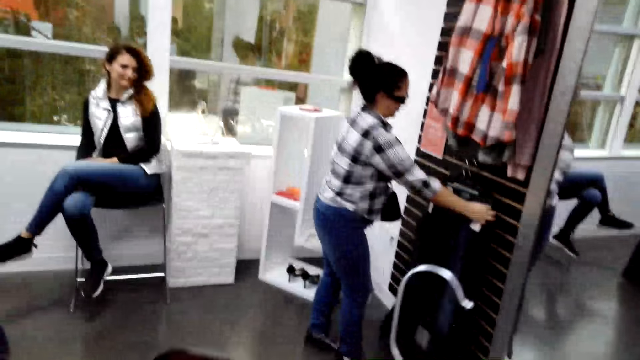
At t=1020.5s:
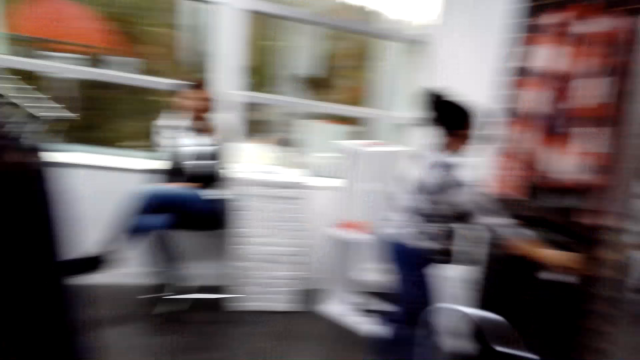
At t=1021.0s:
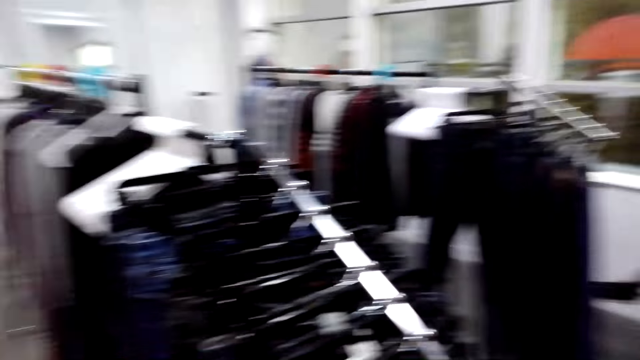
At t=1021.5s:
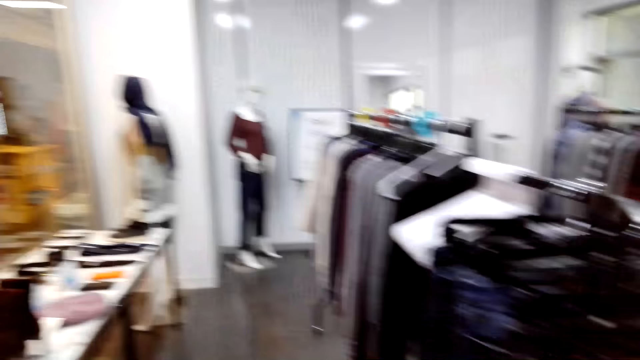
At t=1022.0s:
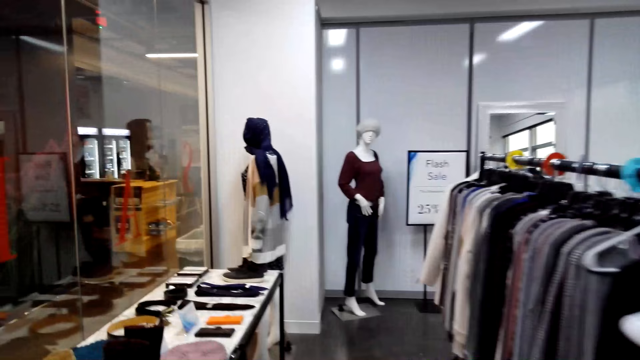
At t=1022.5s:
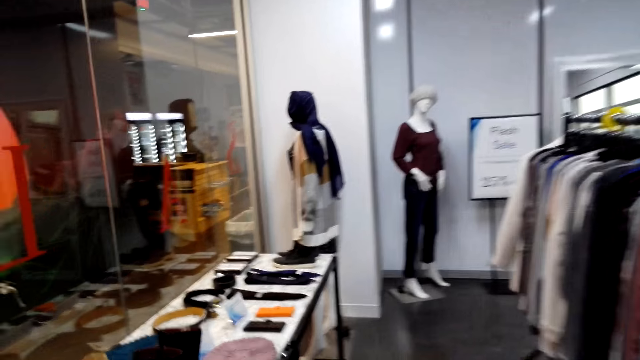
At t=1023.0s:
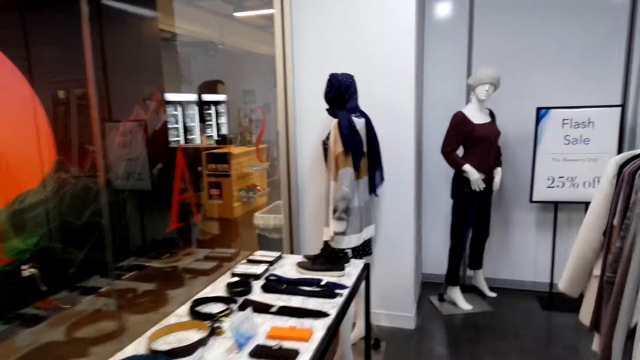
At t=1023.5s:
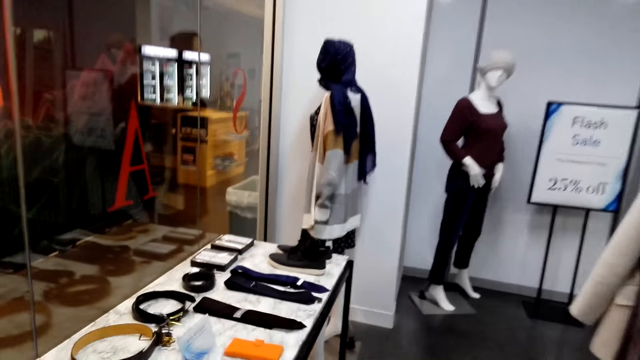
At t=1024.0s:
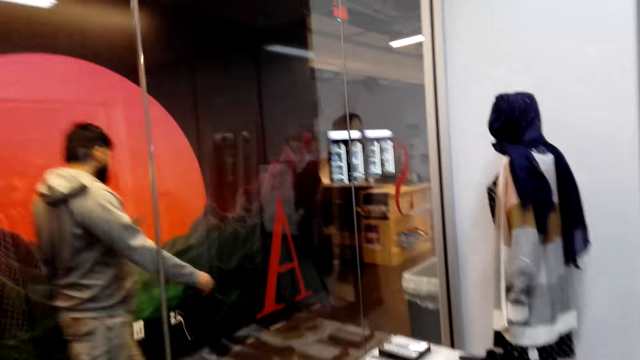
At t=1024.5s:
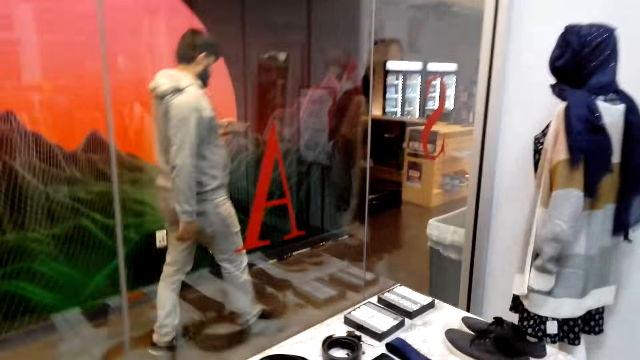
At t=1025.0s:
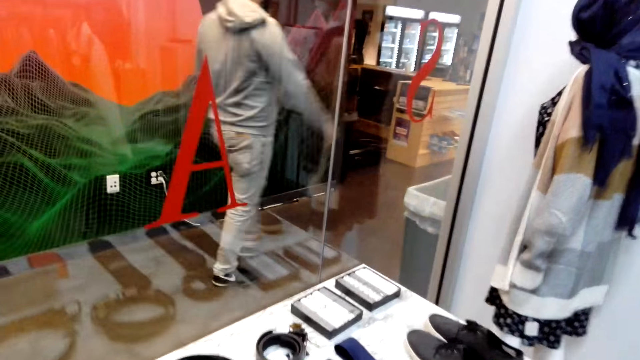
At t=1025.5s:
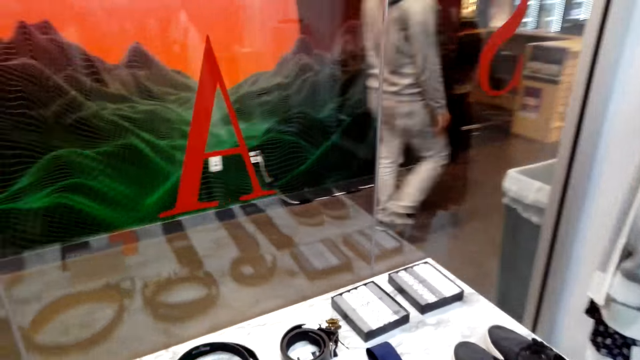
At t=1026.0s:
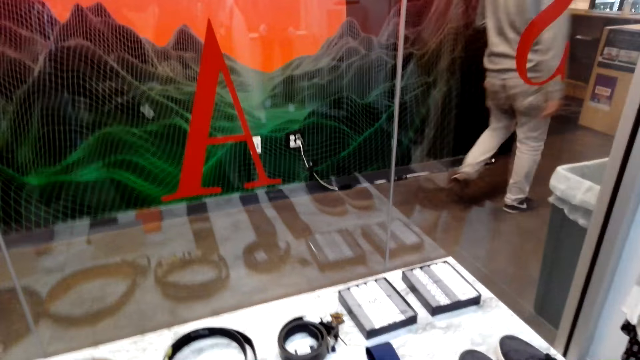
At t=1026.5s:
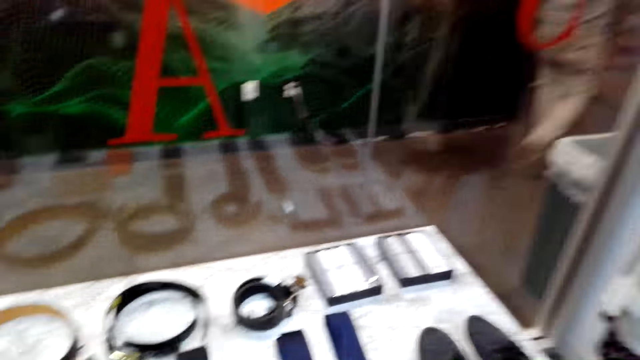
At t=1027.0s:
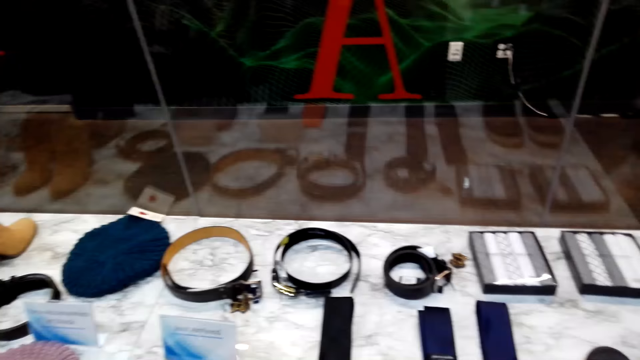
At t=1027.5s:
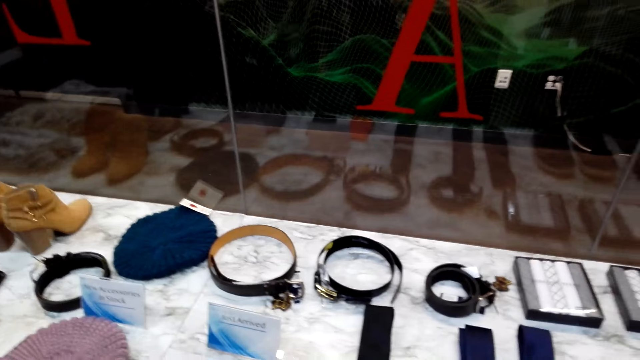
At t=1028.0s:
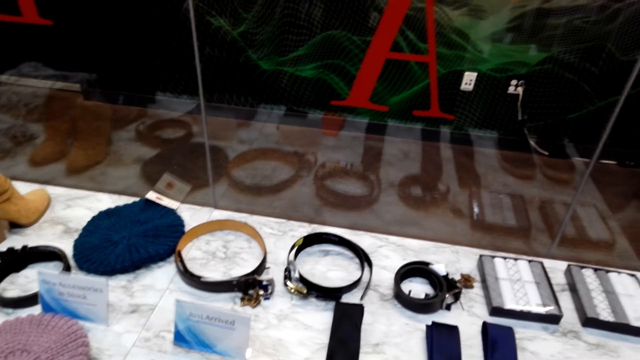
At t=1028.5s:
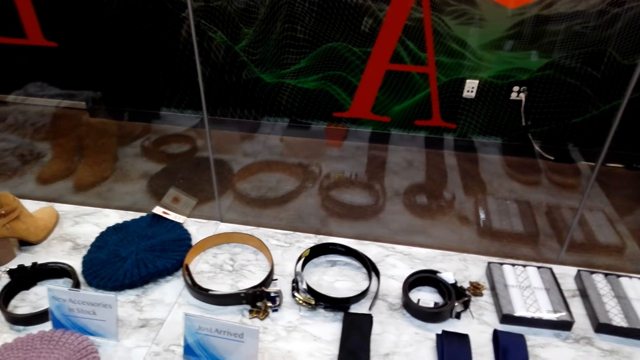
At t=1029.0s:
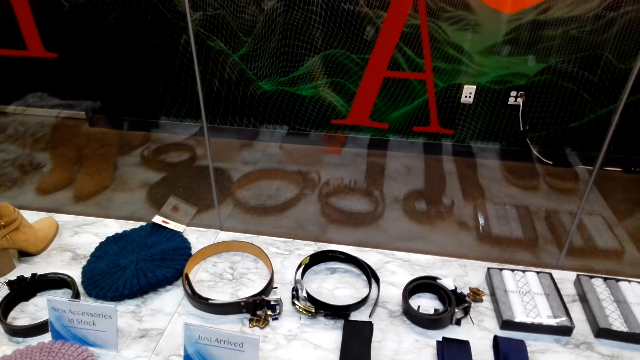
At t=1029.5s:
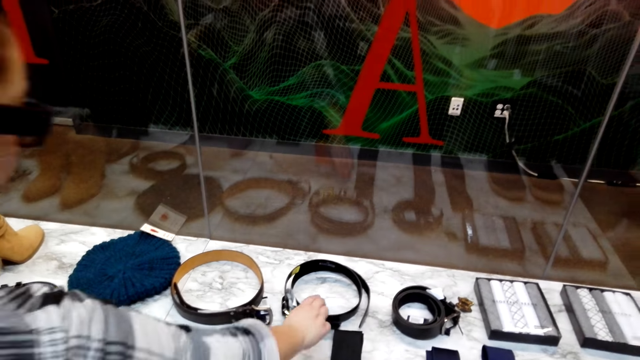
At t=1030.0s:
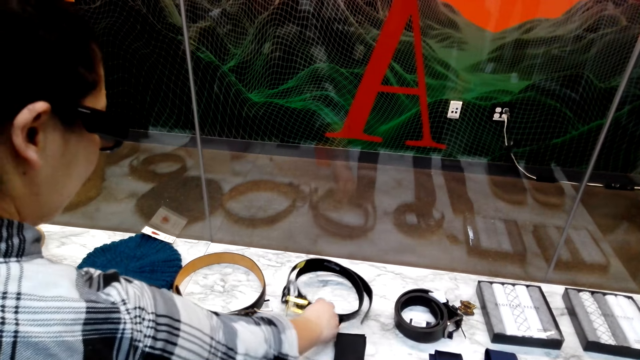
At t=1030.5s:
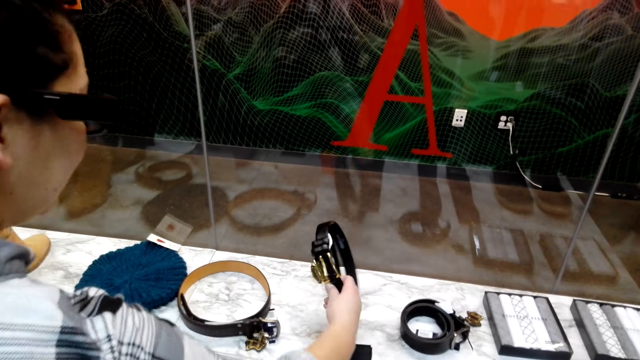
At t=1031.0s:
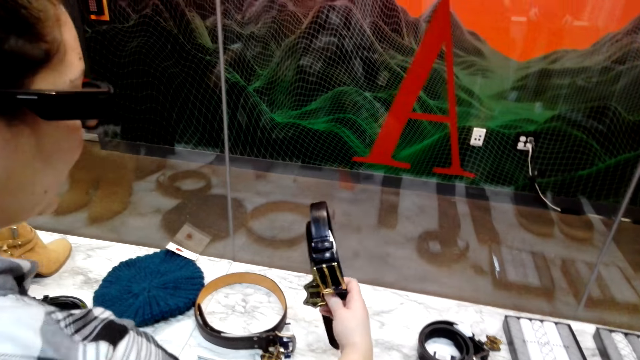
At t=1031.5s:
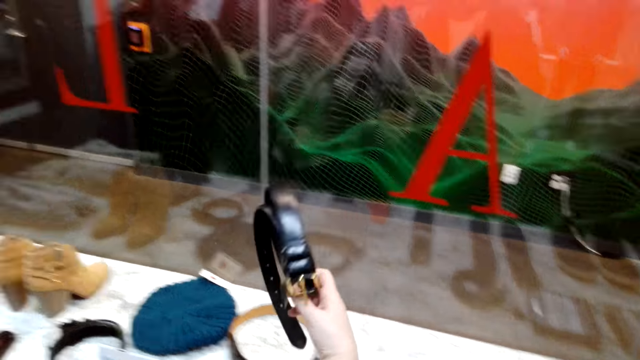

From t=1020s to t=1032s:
The woman hangs the trouser. The camera wearer turns around. They look around and walk in the room. The woman picks up a belt.

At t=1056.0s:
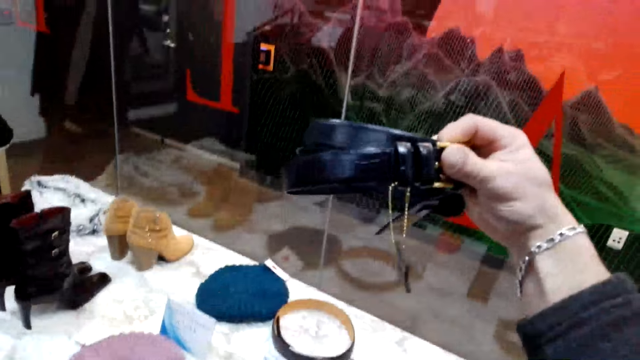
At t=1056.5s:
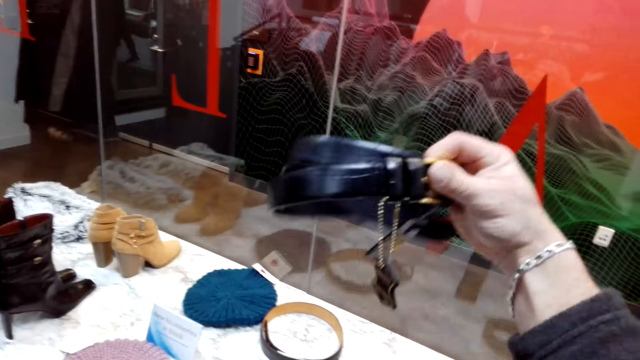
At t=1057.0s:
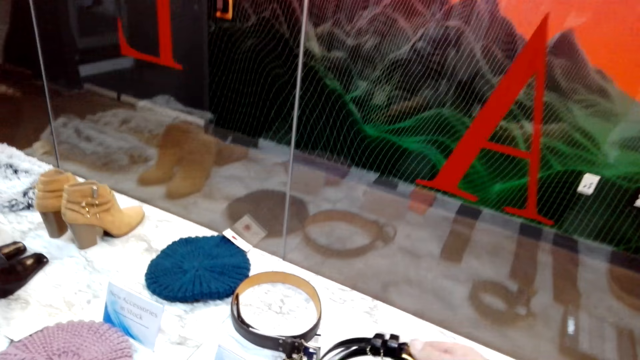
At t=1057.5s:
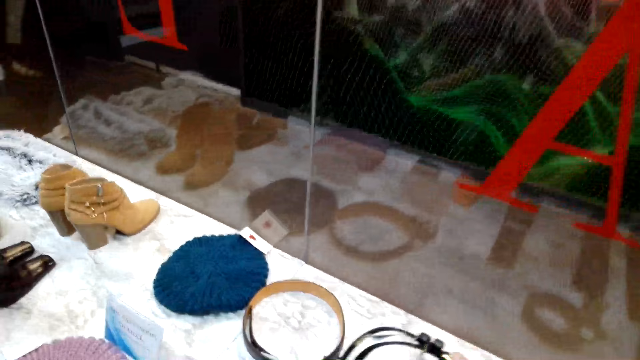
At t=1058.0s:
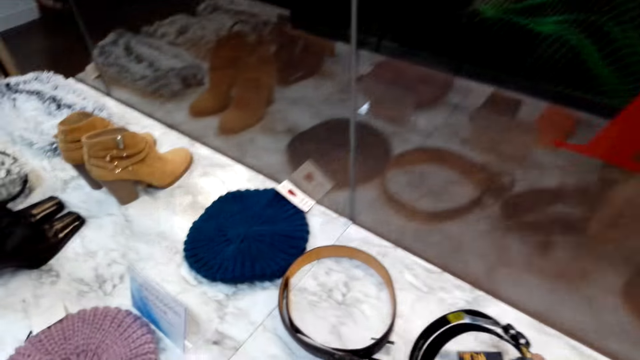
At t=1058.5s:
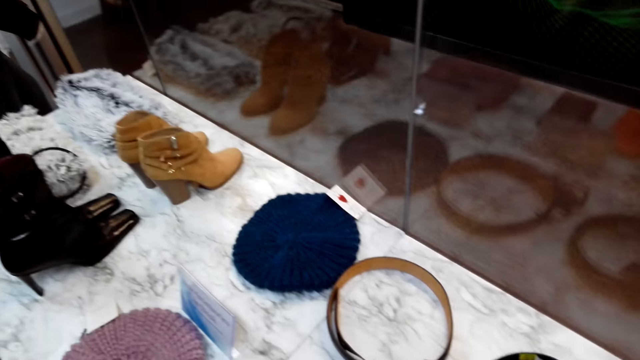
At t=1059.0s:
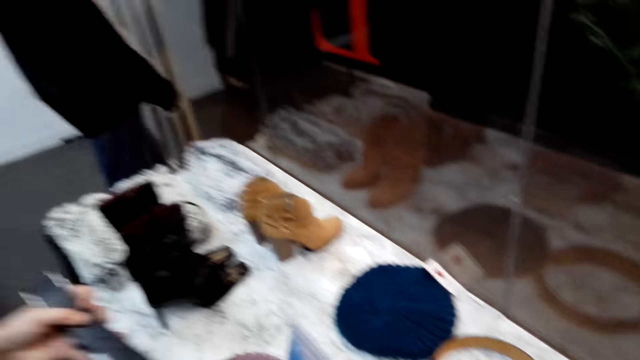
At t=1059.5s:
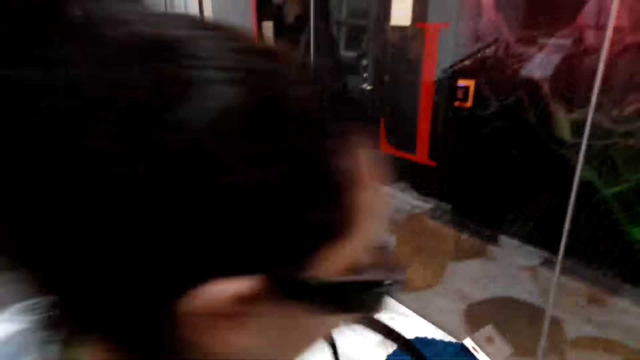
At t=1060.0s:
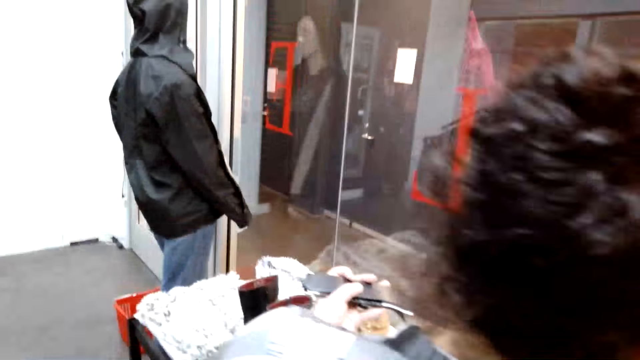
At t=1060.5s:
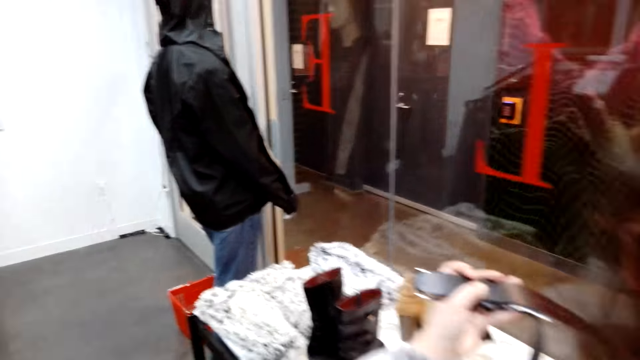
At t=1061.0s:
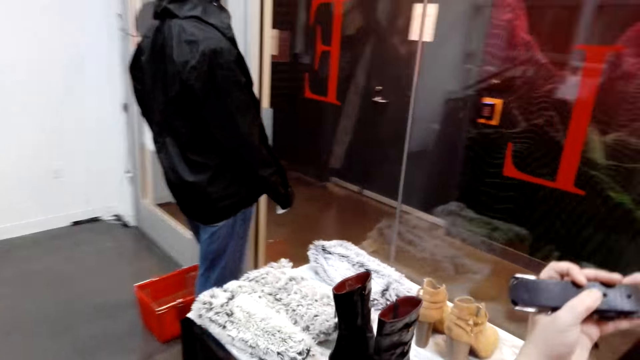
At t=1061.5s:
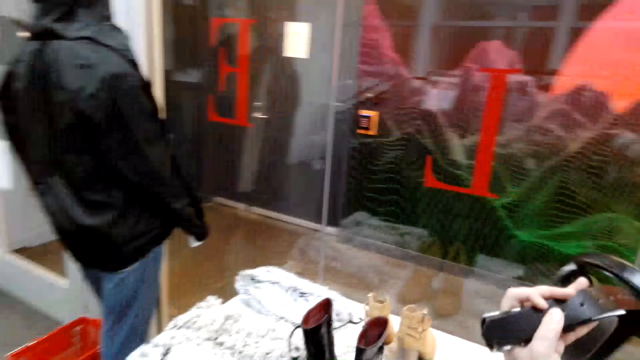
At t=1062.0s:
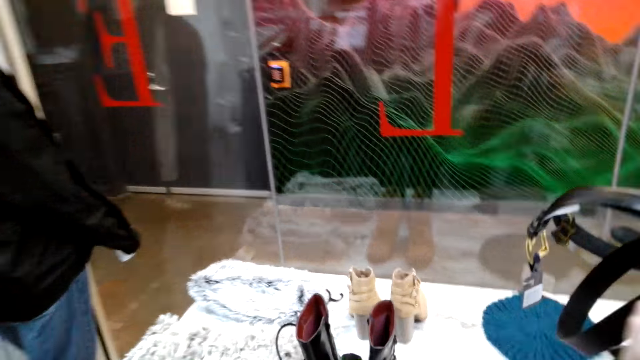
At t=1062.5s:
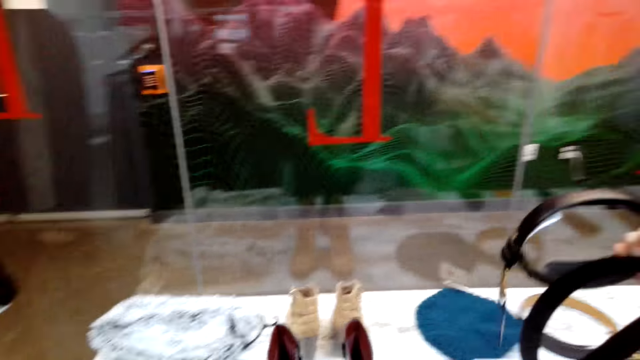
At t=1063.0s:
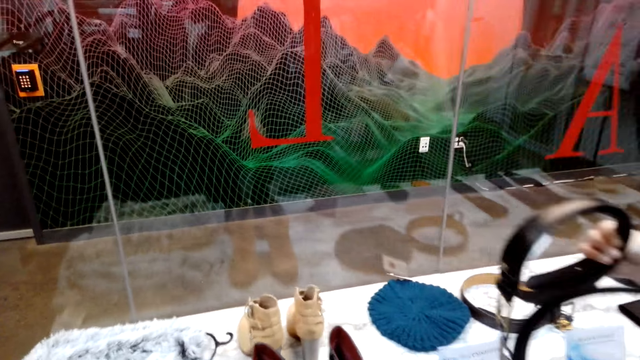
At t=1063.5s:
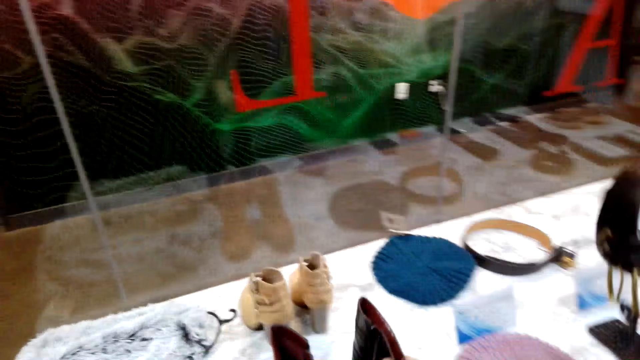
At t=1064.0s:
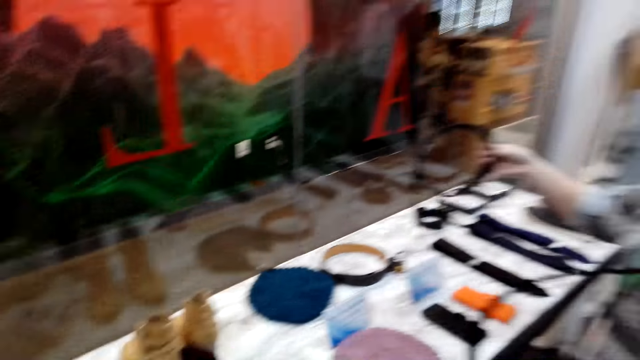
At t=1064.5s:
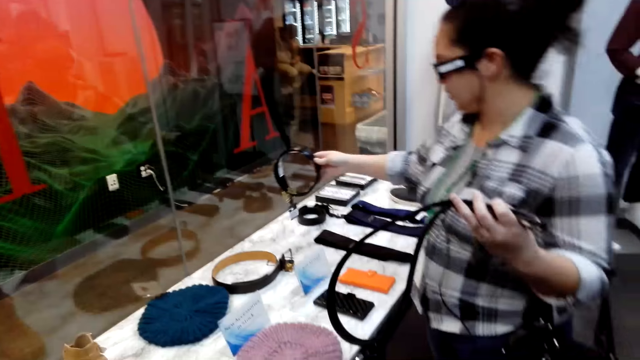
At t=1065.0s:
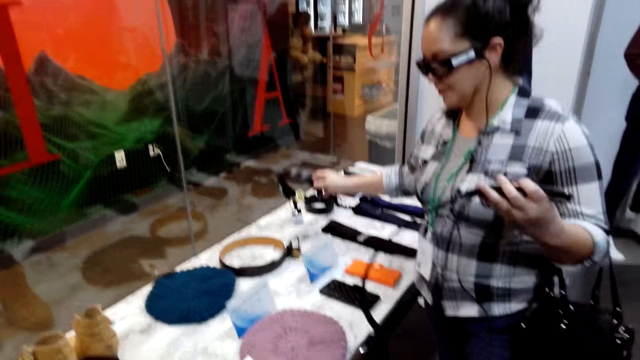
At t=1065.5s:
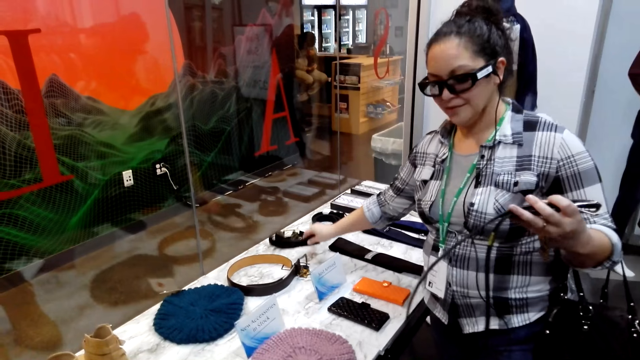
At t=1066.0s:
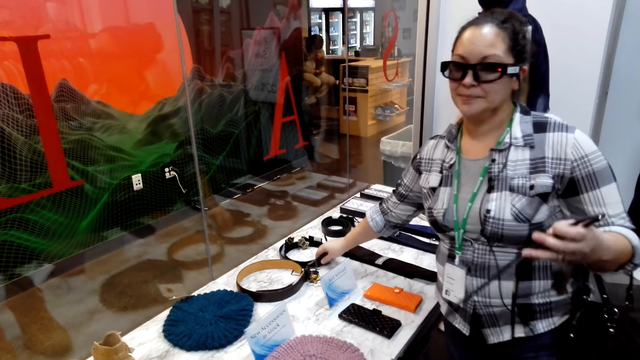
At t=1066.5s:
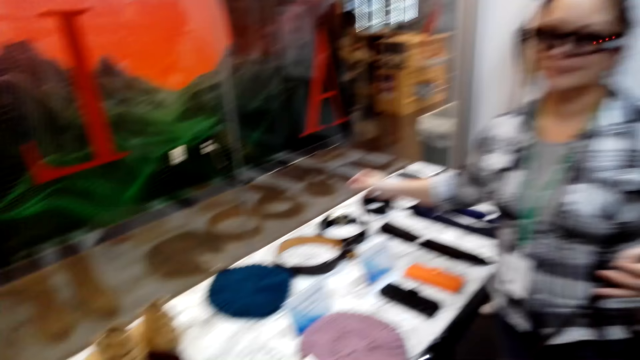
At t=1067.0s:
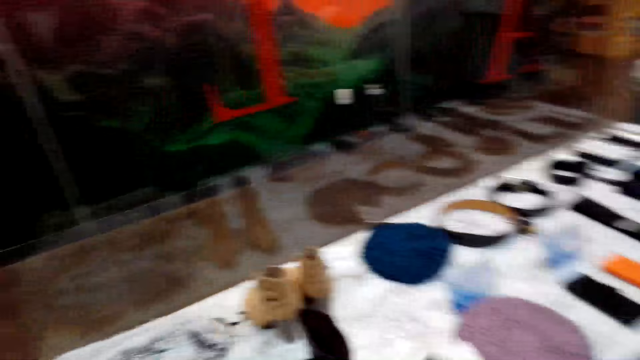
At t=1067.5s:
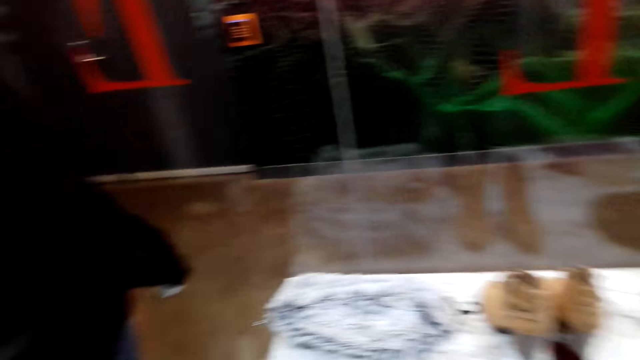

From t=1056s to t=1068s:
The woman looks on the belt. The camera wearer looks on the belt and puts the belt down. The woman picks up another belt. The woman looks on the belt. The camera wearer walks behind the woman. The woman puts the belt down. The camera wearer looks around.
